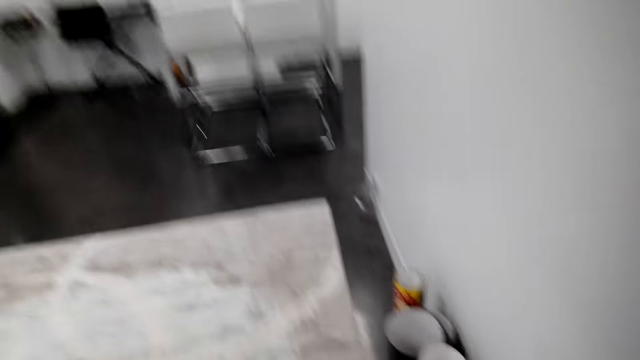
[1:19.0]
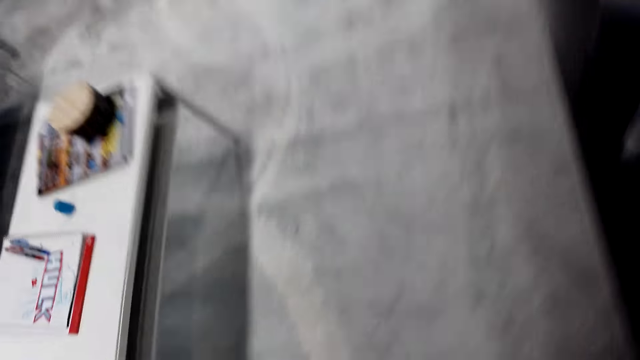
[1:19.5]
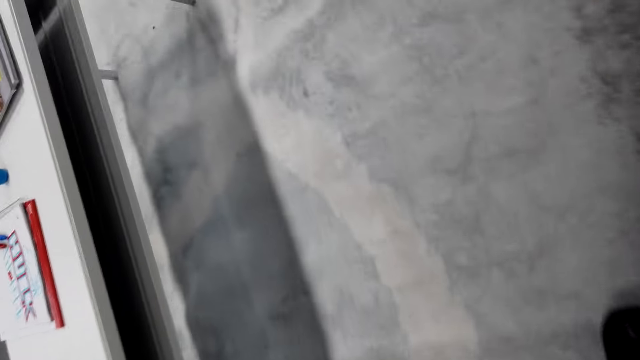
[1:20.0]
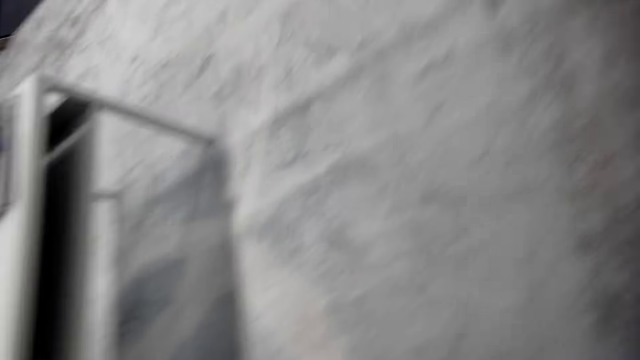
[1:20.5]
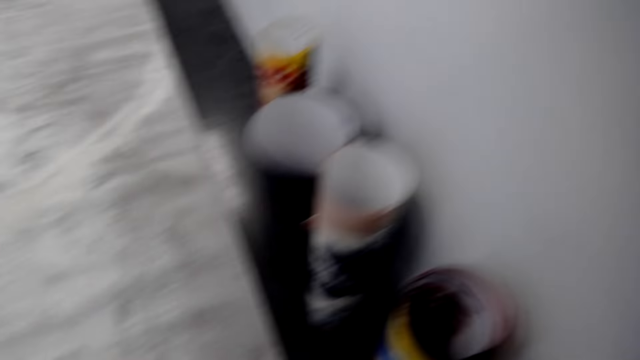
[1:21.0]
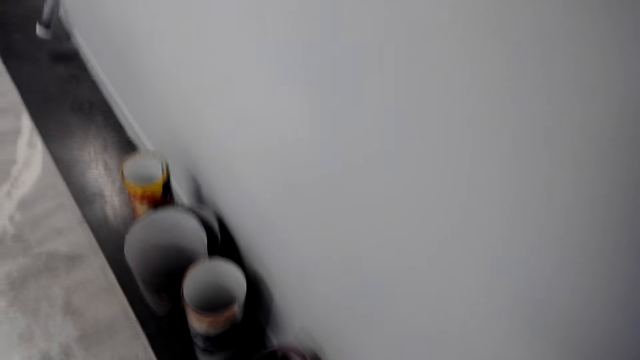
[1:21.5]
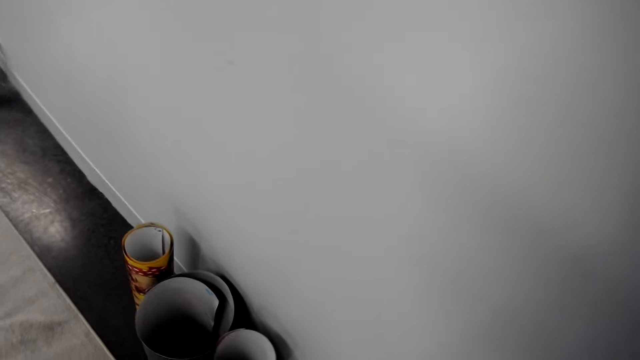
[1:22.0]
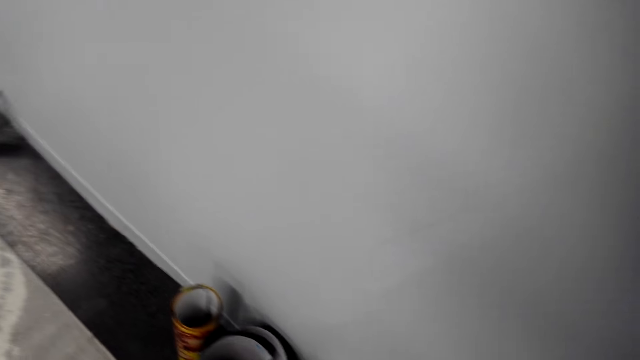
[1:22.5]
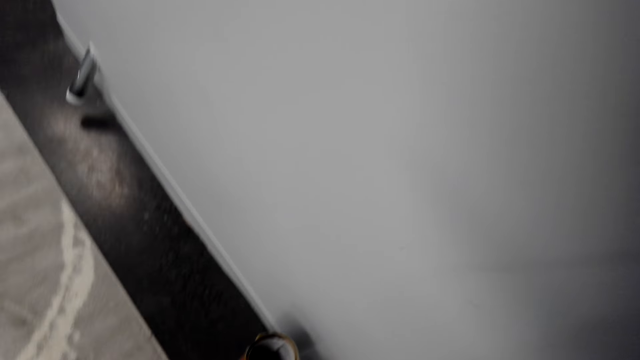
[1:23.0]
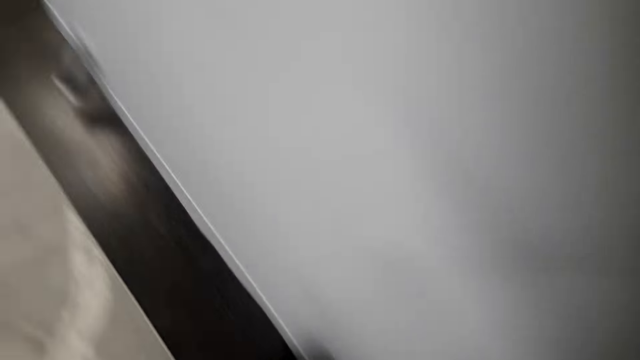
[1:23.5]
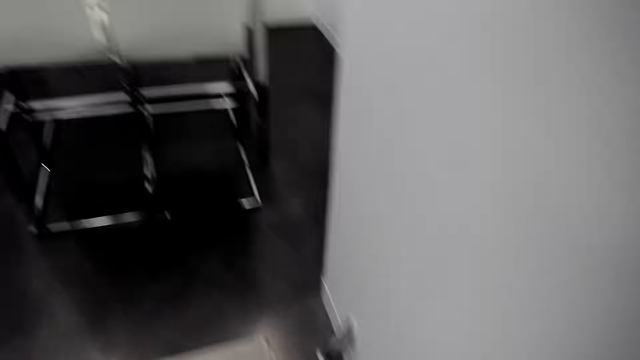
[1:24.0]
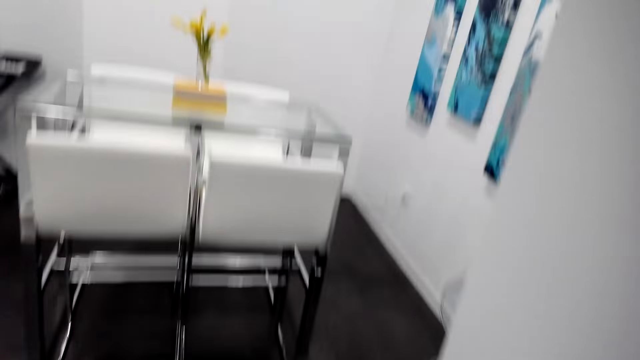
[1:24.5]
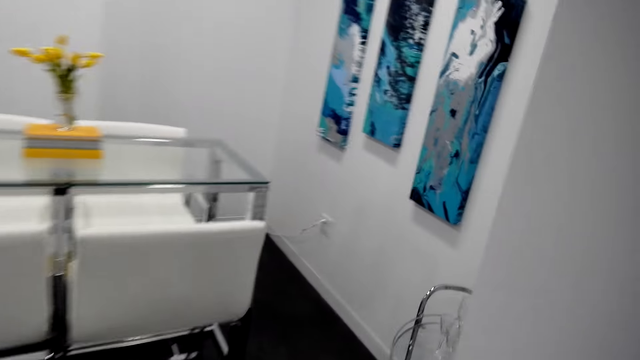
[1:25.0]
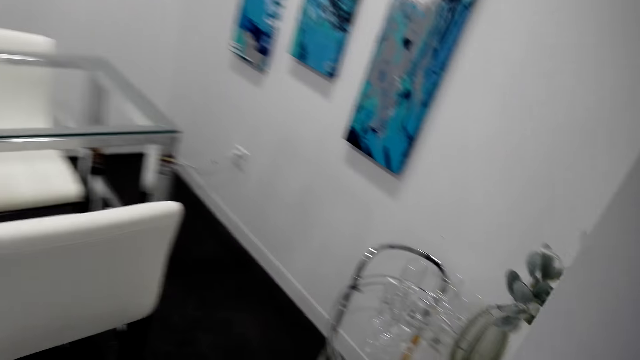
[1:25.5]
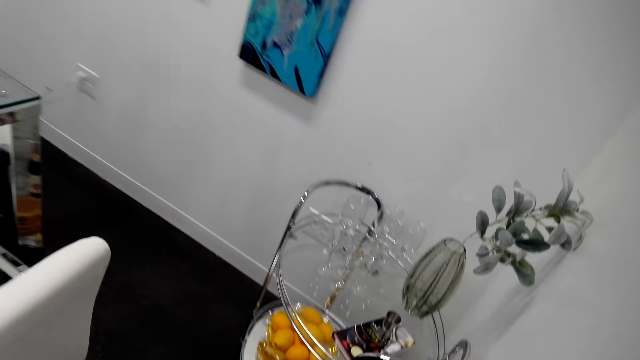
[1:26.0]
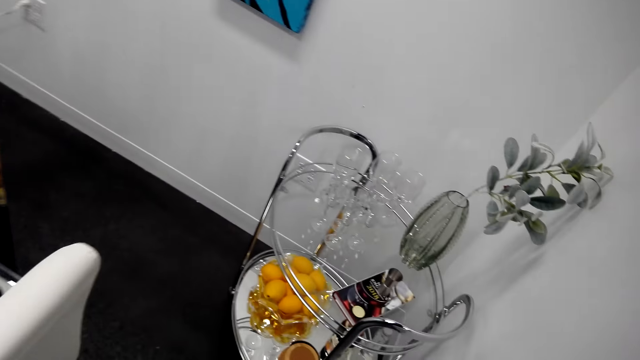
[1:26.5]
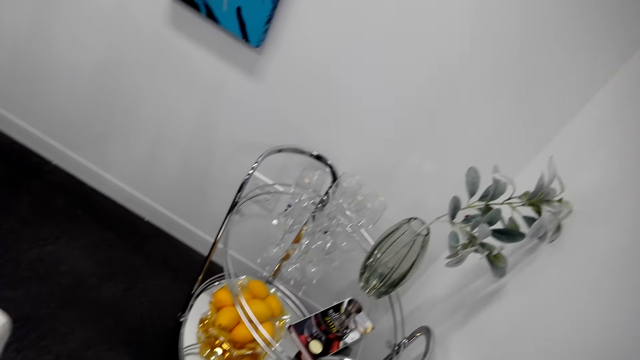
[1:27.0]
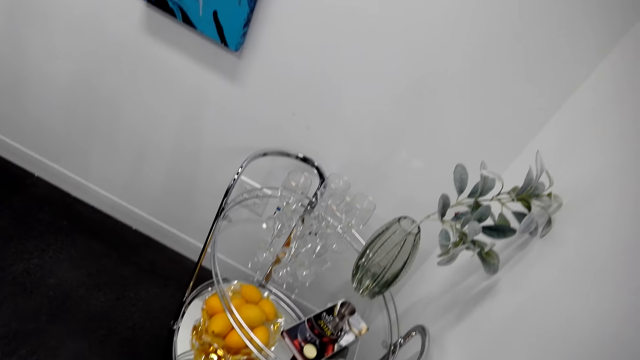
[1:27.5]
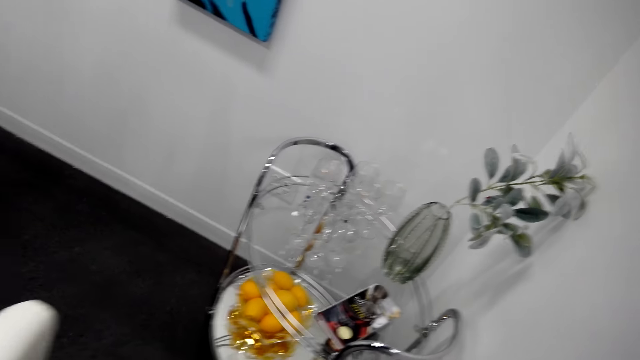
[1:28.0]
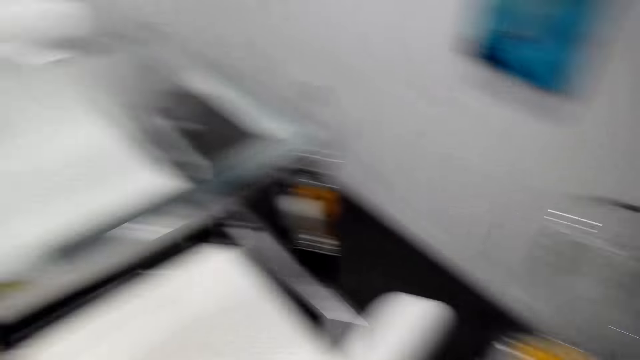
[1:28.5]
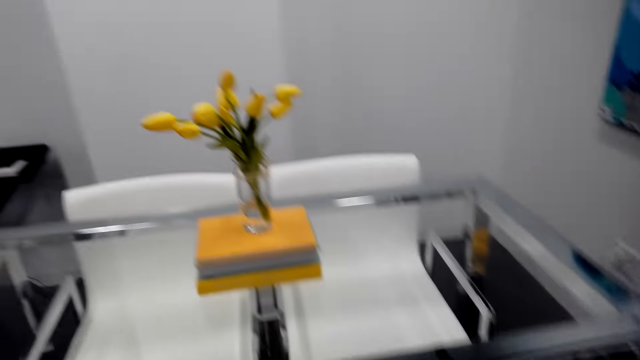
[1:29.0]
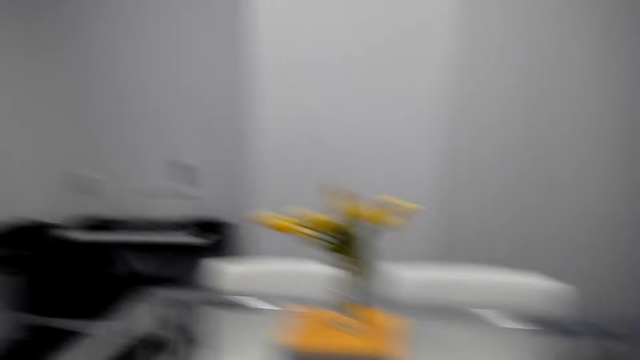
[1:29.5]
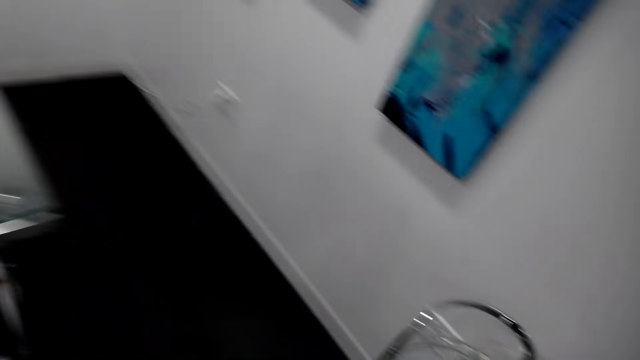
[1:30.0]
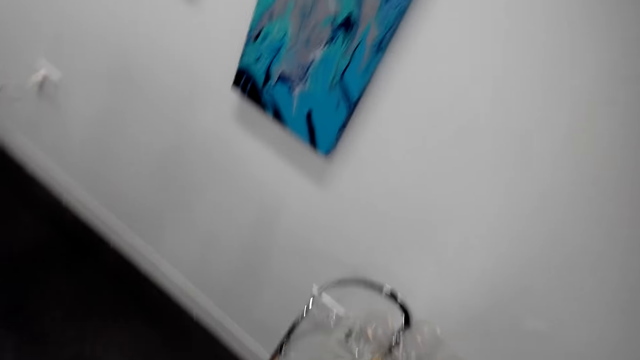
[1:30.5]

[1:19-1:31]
The camera wearer looks under a table. They look at the pictures on the floor. They move around in the house. They look at the glass table.

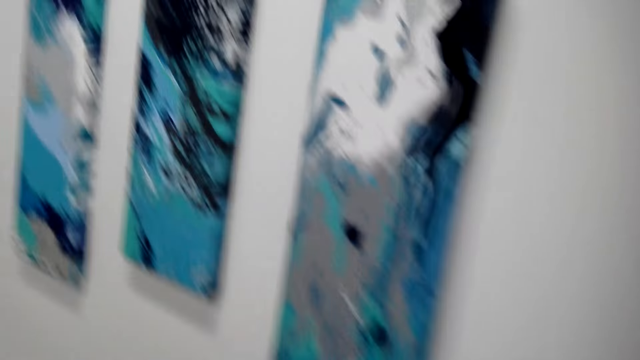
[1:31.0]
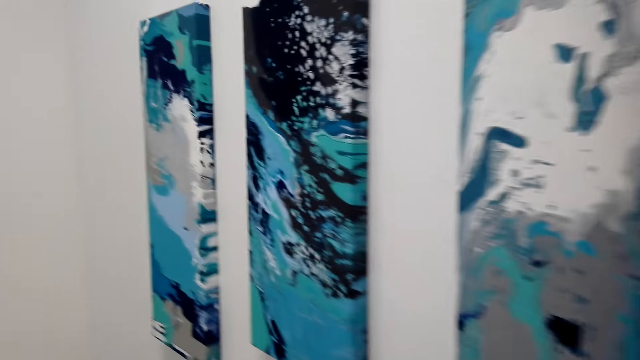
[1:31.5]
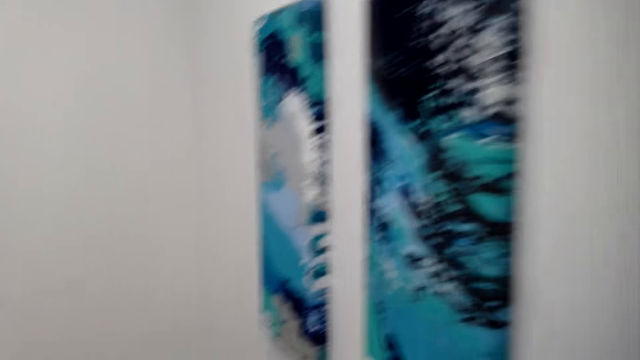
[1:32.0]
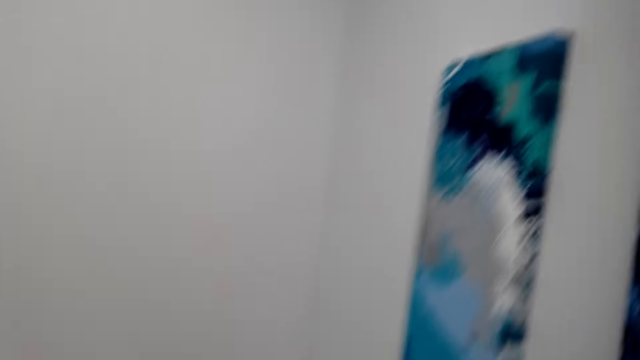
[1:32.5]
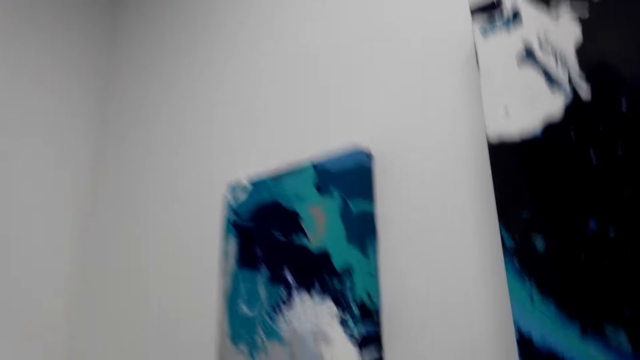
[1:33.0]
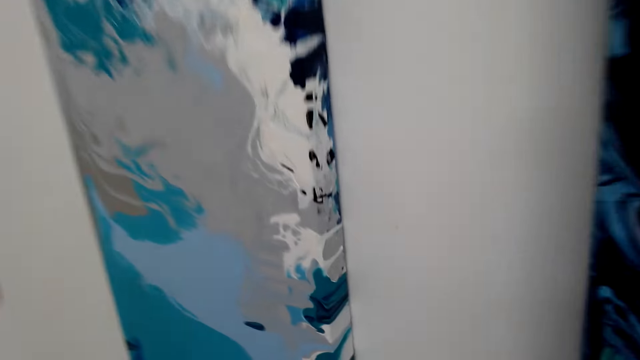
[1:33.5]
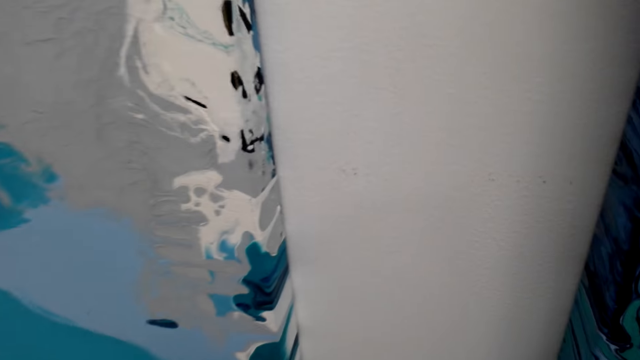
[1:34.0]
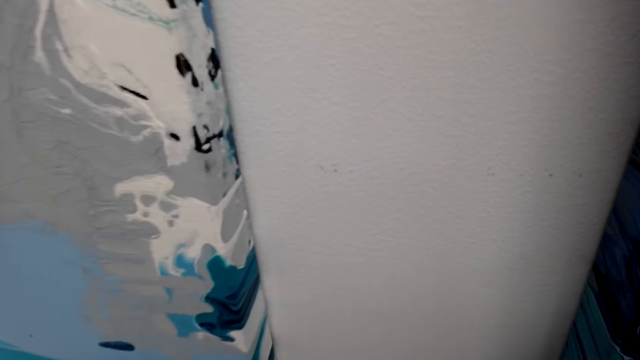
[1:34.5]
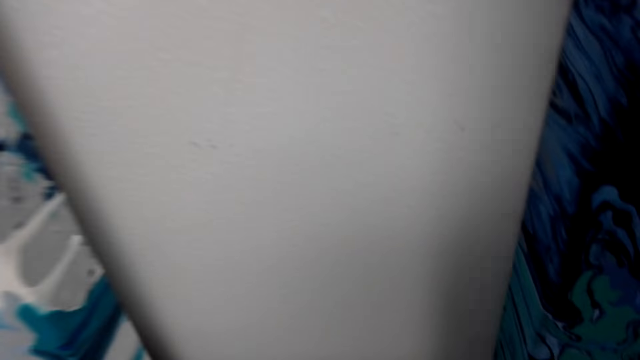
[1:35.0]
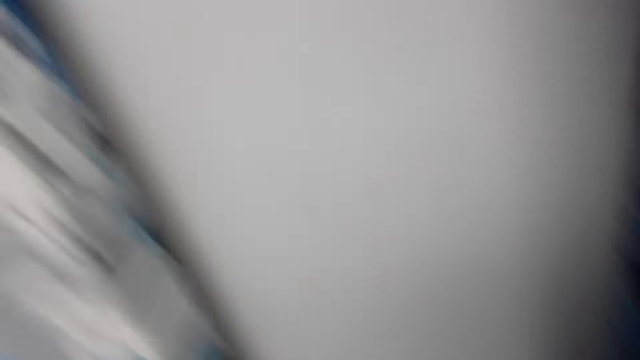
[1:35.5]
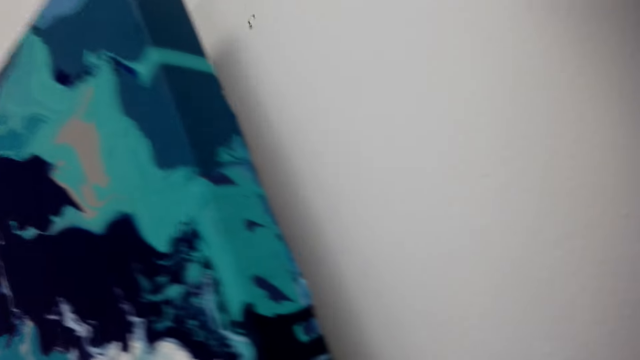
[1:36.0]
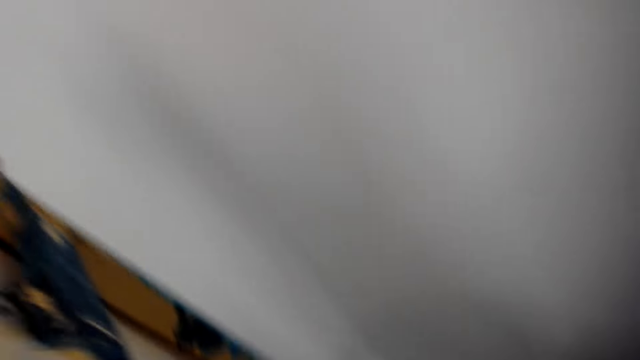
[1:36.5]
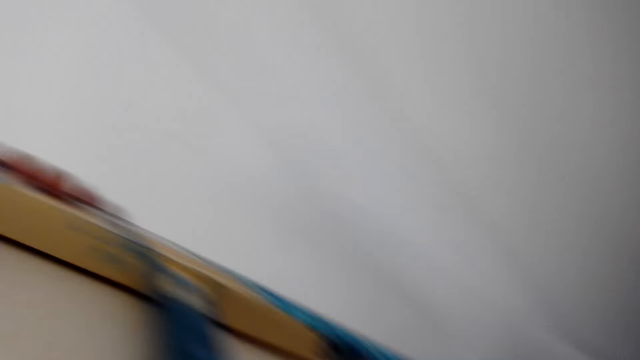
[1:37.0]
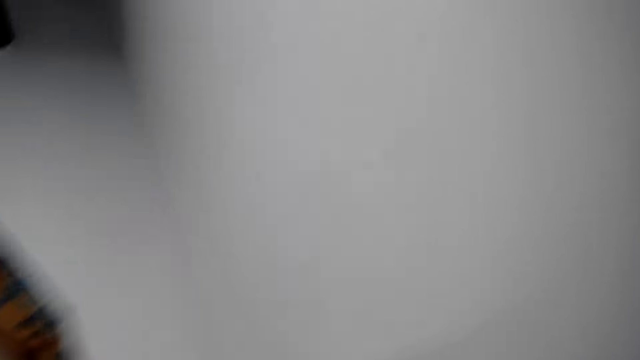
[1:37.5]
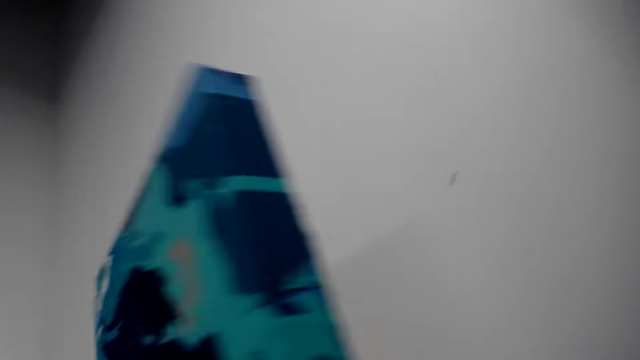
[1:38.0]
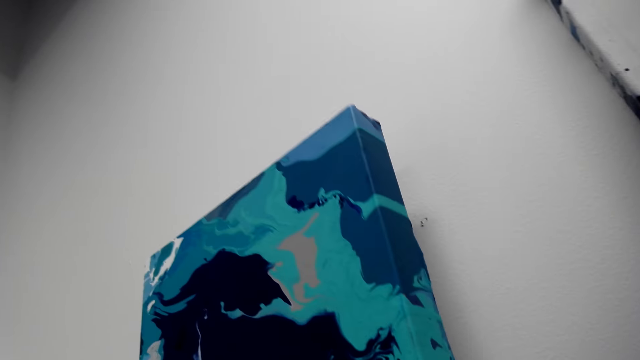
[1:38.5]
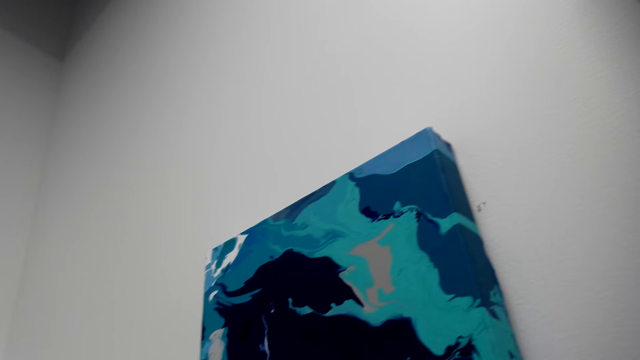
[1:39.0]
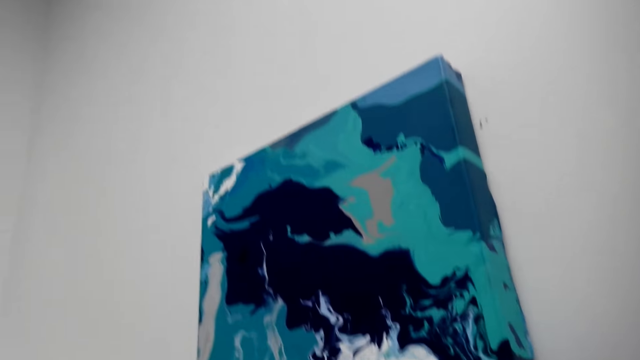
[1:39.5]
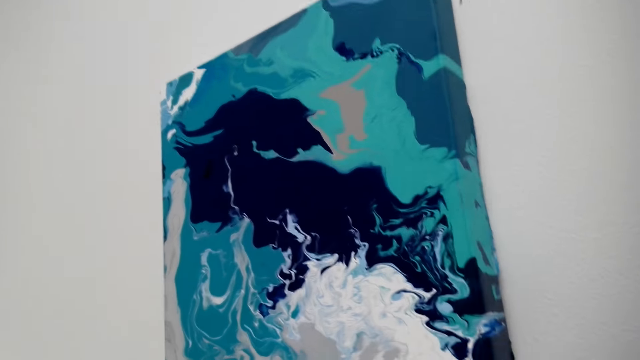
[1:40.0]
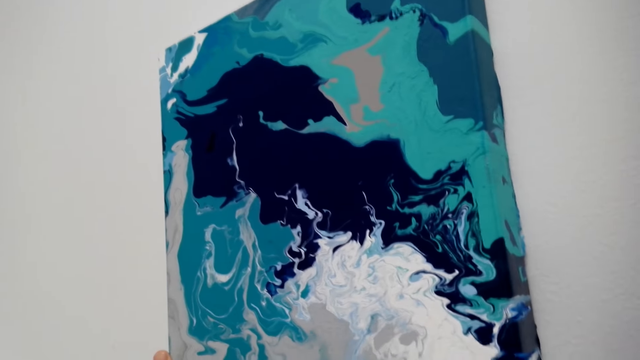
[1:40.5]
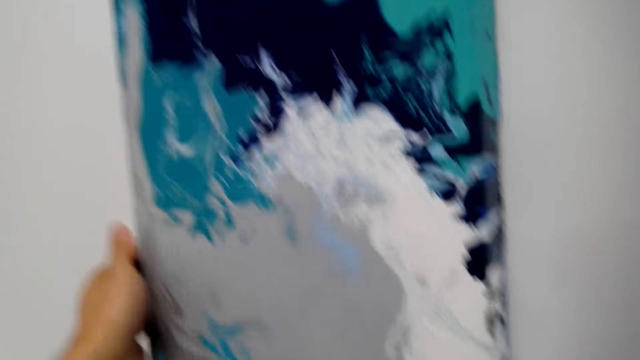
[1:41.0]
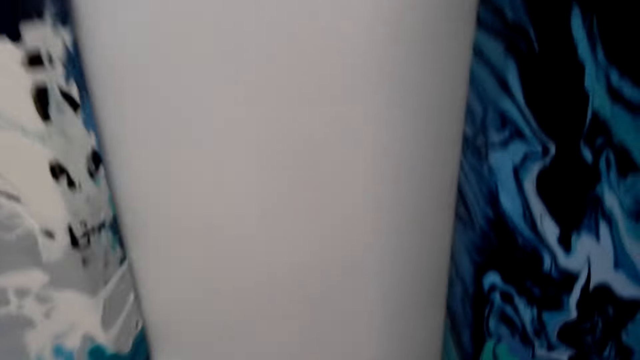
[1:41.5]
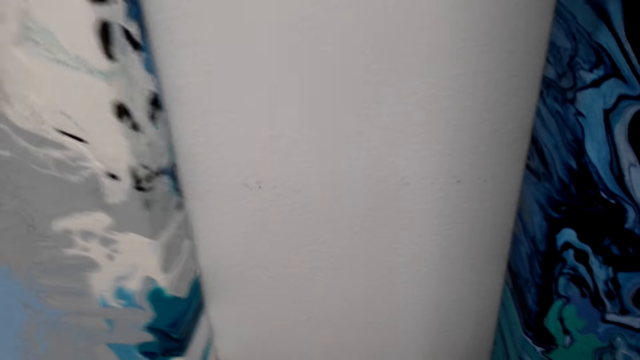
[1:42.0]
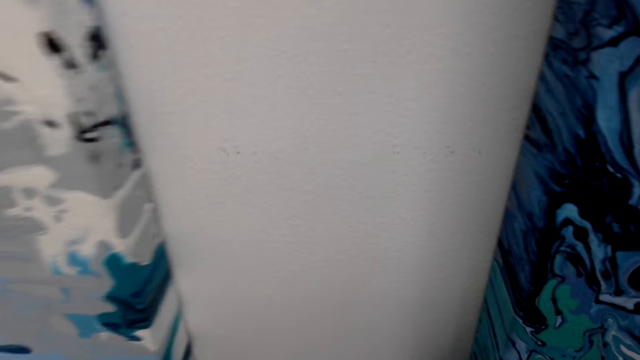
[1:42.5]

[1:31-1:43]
The camera wearer looks at the pictures on the wall. They pick up a picture on the wall. They hang the picture on the wall.
